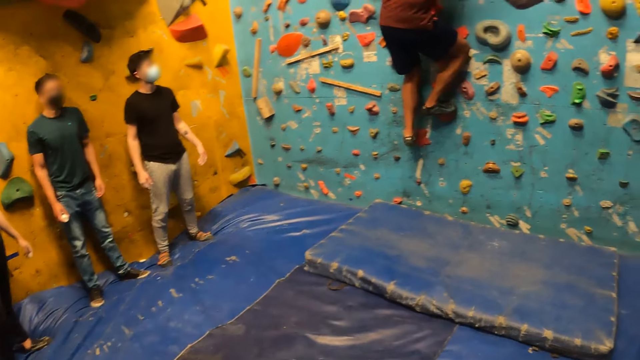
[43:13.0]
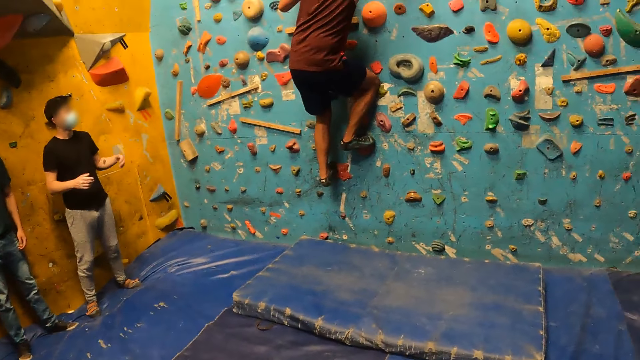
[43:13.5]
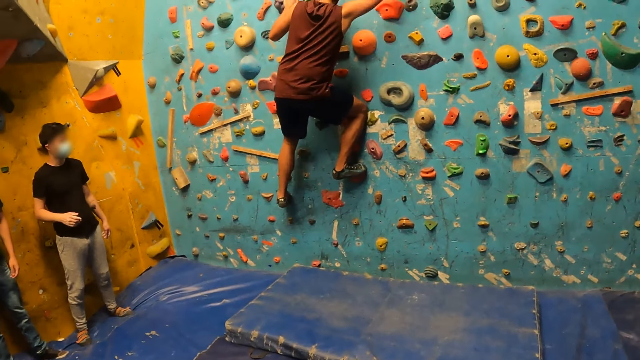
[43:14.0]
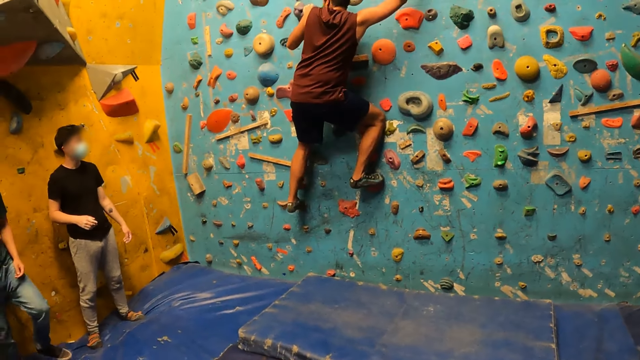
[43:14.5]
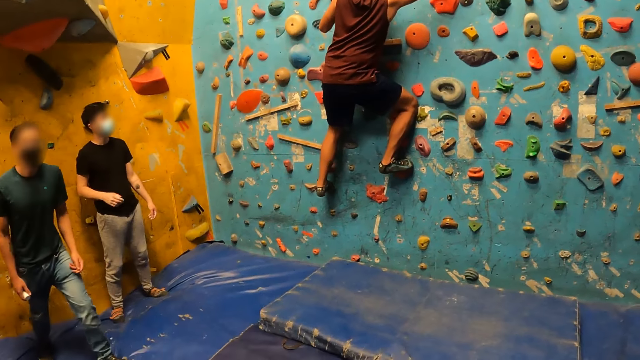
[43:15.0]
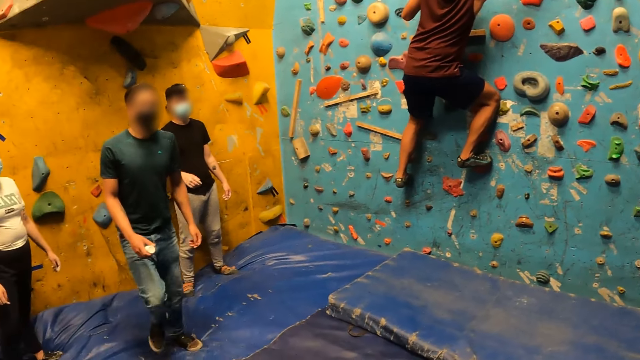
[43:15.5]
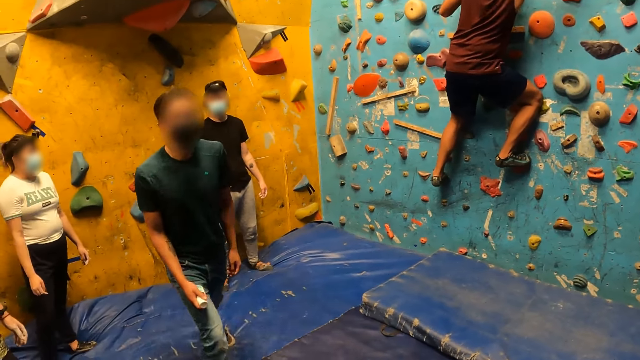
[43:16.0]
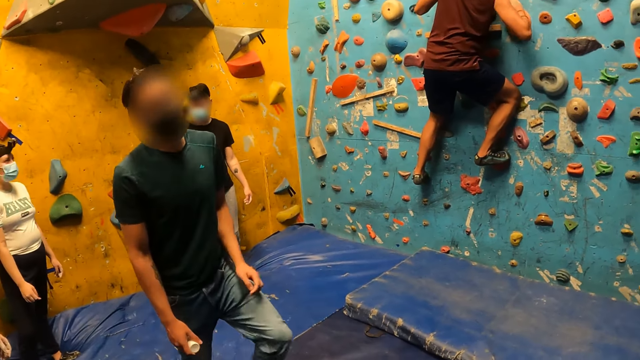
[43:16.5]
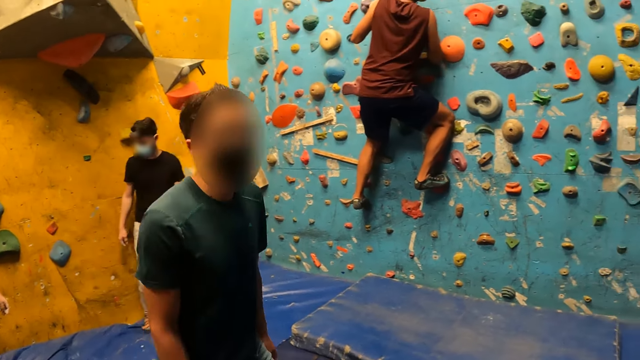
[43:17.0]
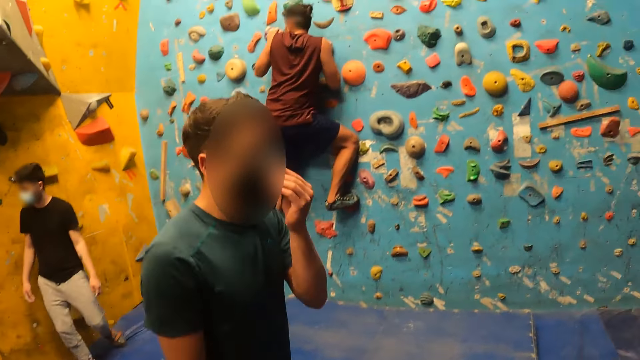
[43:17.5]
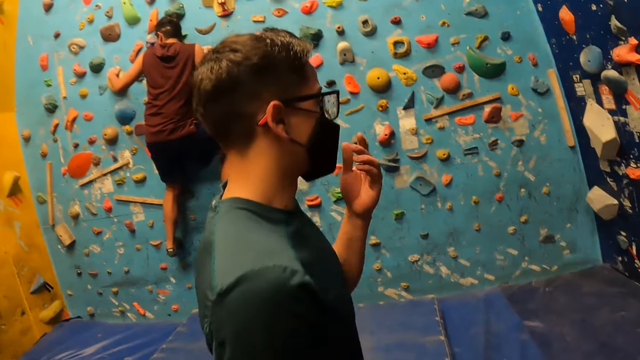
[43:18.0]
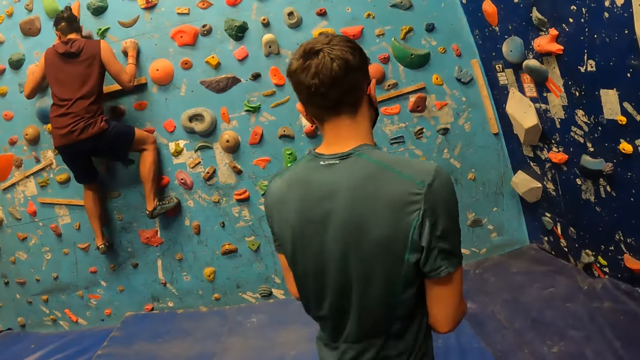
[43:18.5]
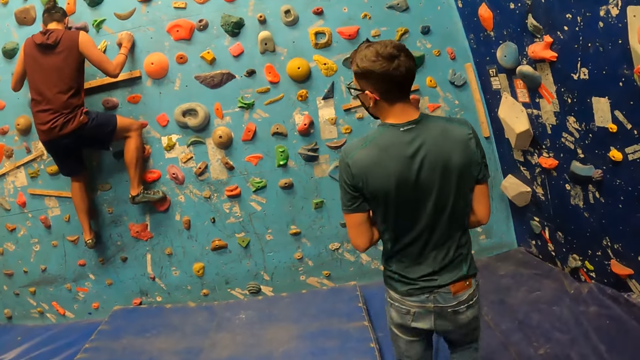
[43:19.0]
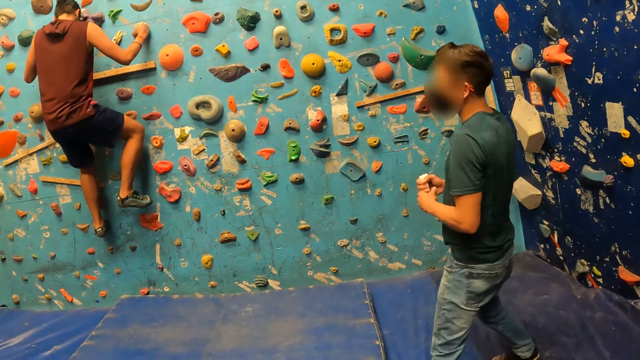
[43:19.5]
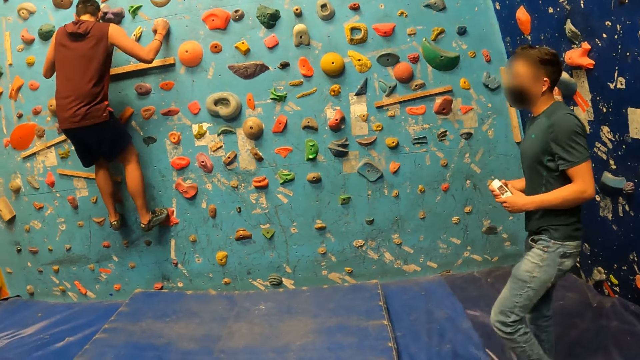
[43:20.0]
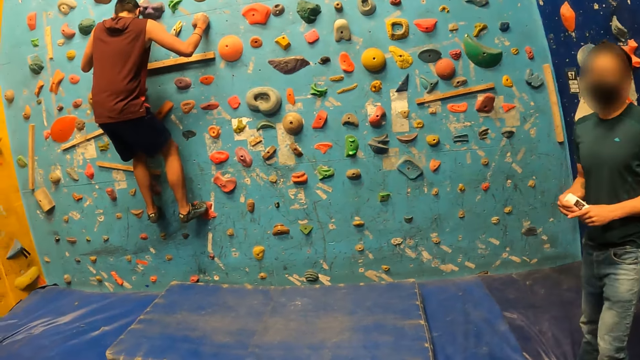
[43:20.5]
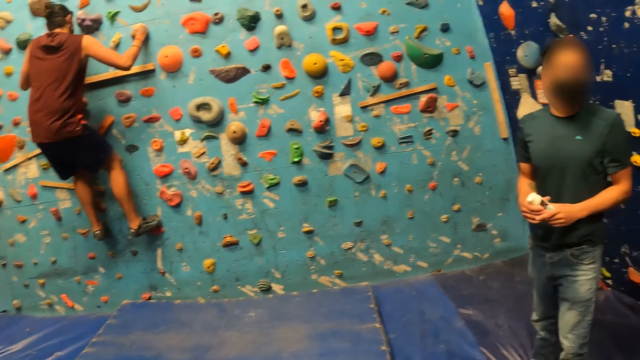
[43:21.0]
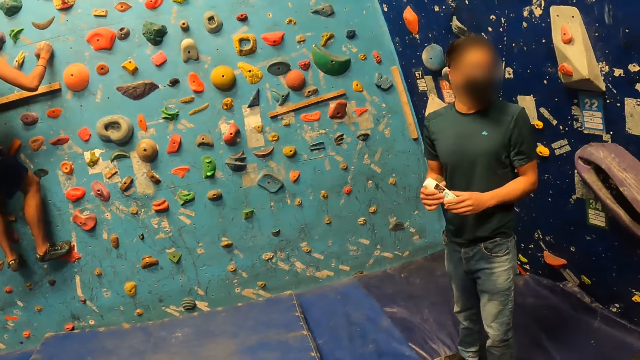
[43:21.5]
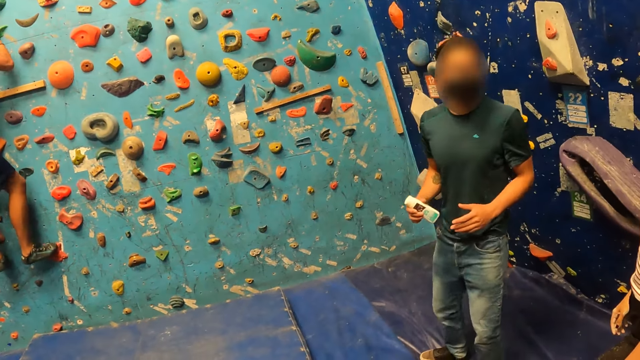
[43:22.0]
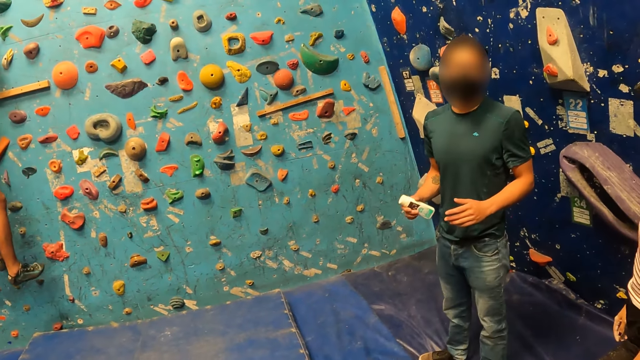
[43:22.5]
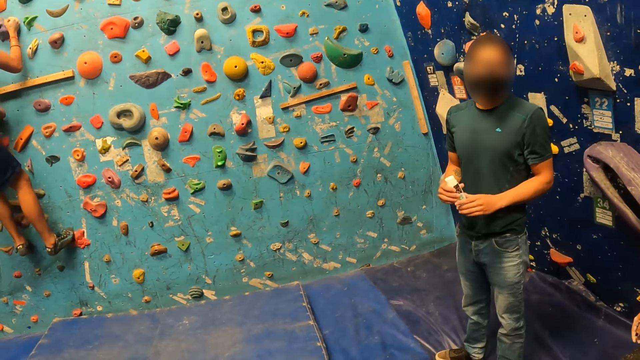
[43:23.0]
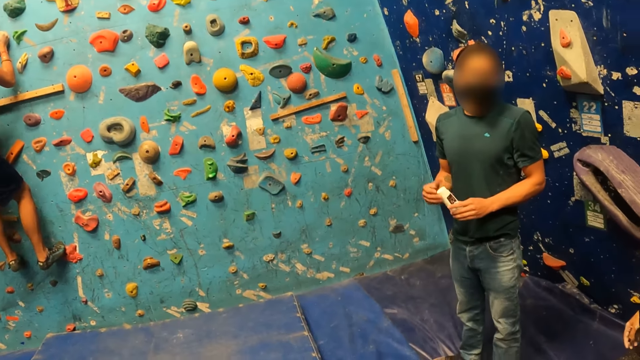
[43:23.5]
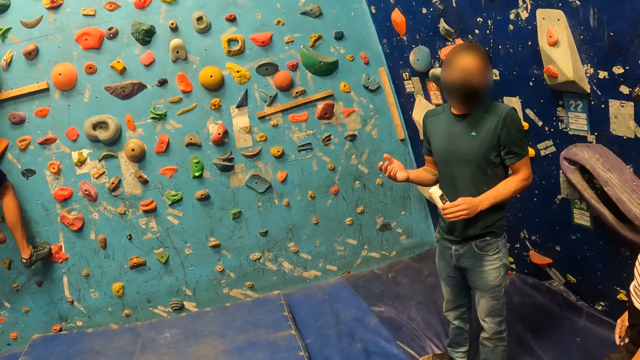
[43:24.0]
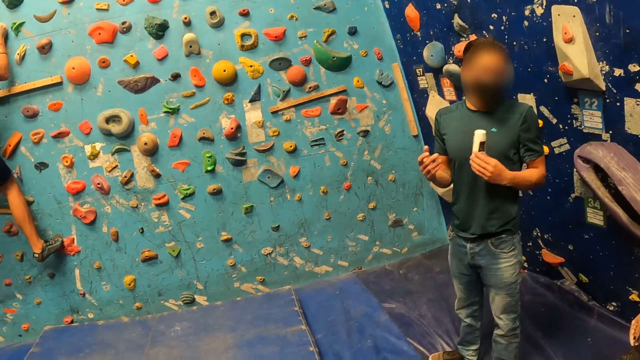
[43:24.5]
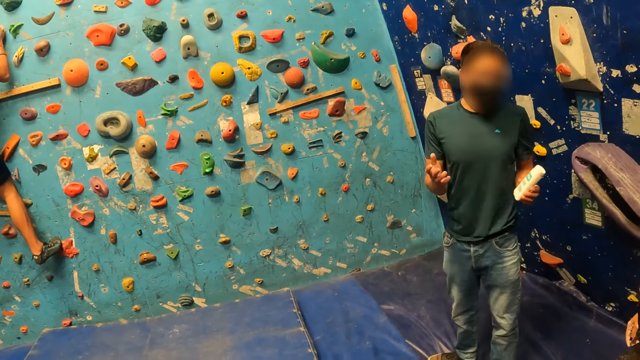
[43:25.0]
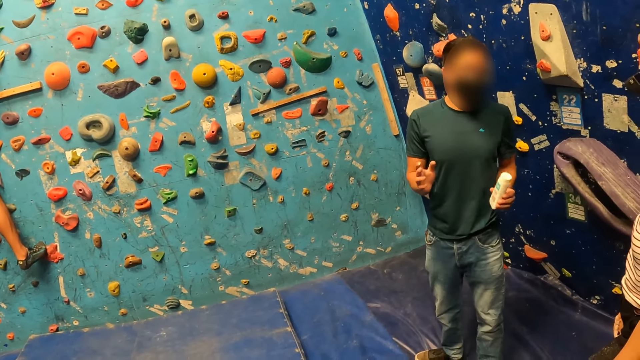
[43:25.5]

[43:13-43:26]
A man walks in the climbing room. The man walks to a bouldering wall. The man adjusts his mask with his left hand. The man holds the tube of cream with both hands. The man stands near a person and interacts with the person. The man converses with a group of people. The man holds the tube of cream with his right hand, holds the tube of cream with both hands and holds the tube of cream with his left hand.

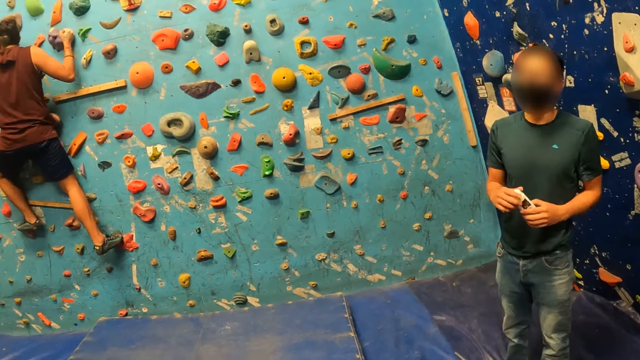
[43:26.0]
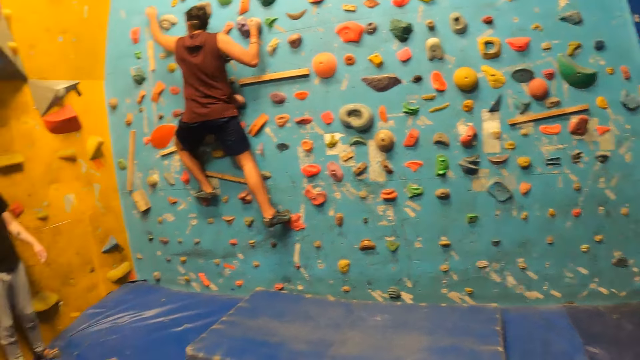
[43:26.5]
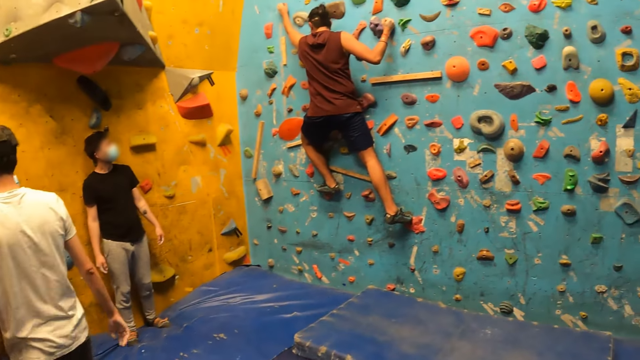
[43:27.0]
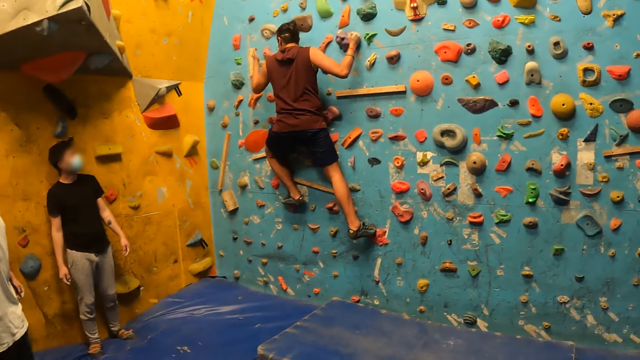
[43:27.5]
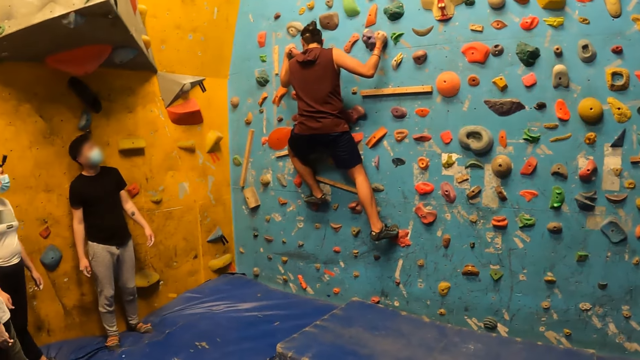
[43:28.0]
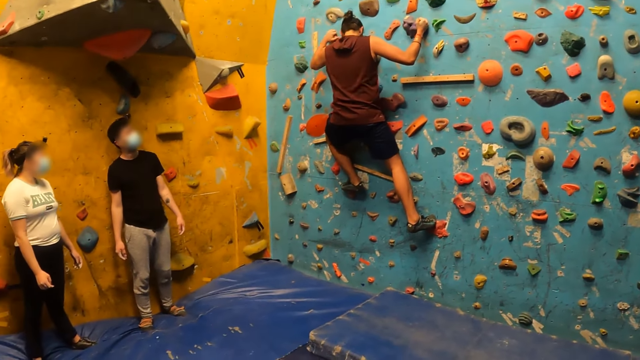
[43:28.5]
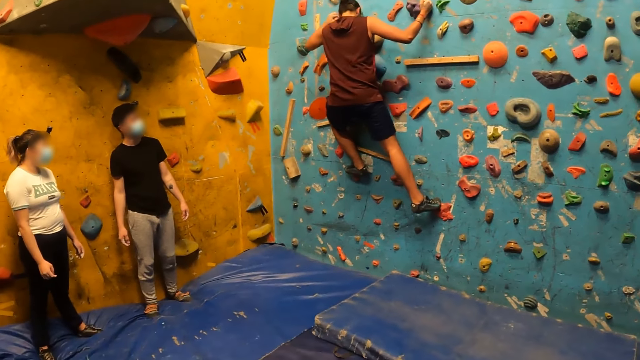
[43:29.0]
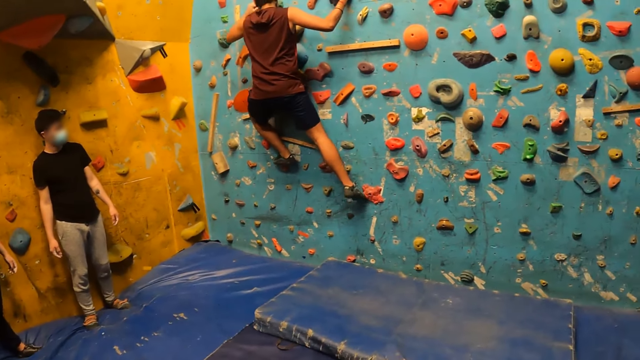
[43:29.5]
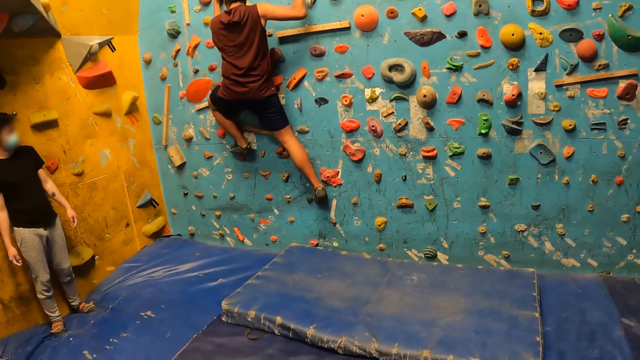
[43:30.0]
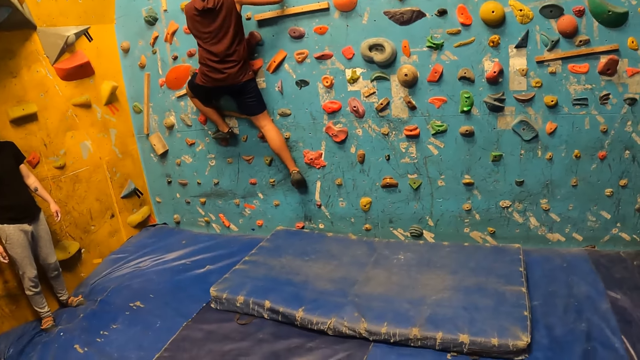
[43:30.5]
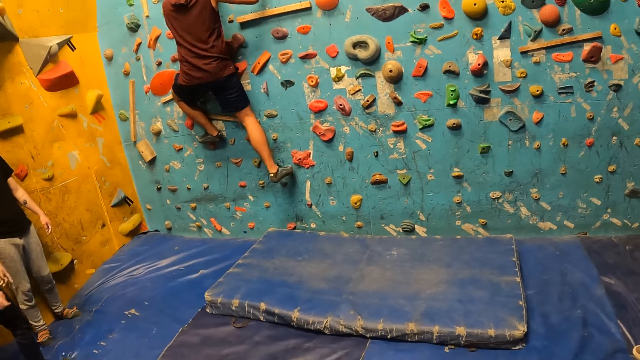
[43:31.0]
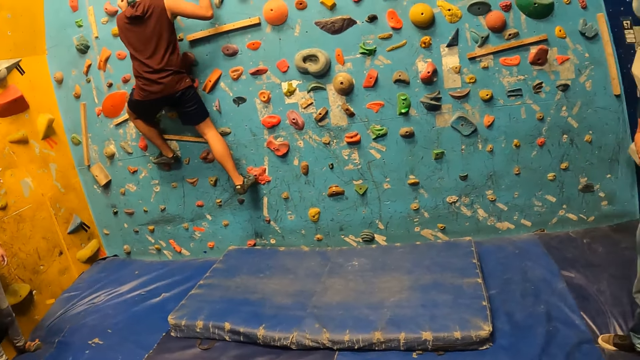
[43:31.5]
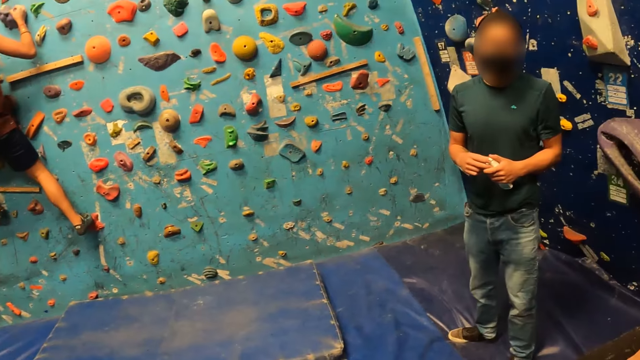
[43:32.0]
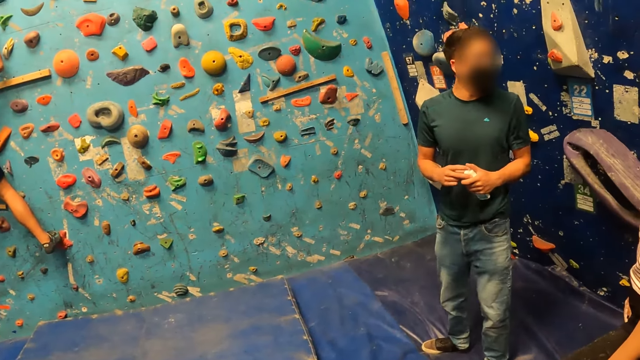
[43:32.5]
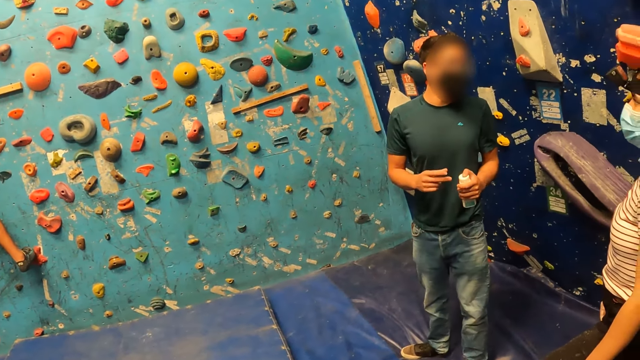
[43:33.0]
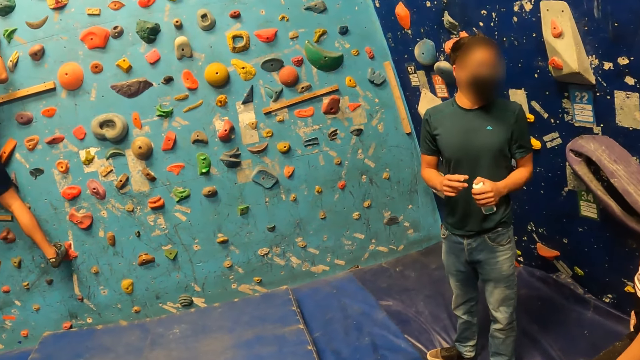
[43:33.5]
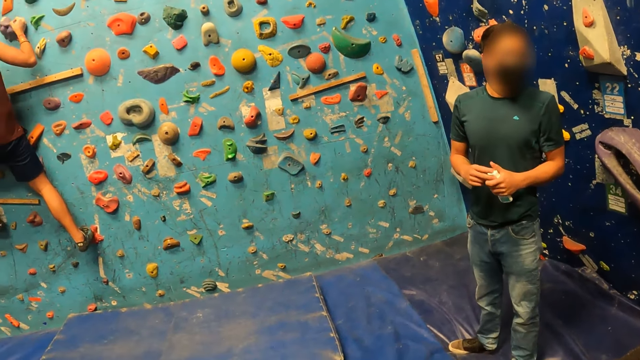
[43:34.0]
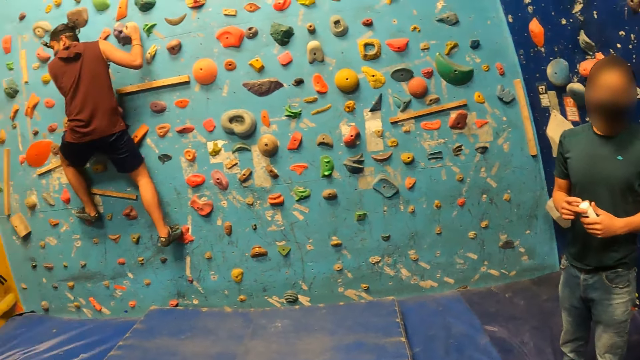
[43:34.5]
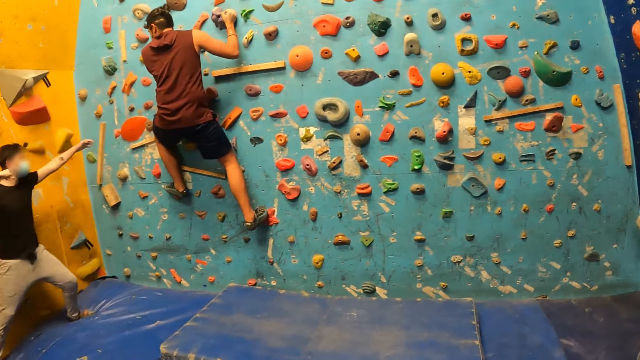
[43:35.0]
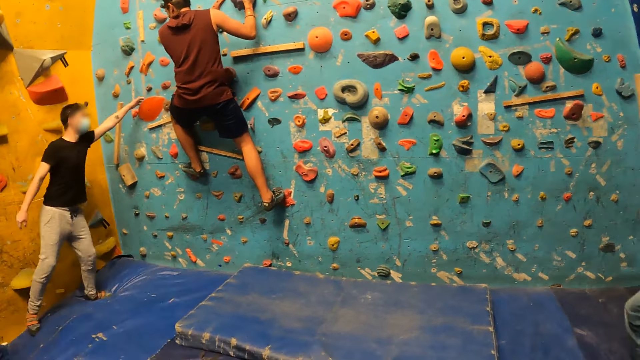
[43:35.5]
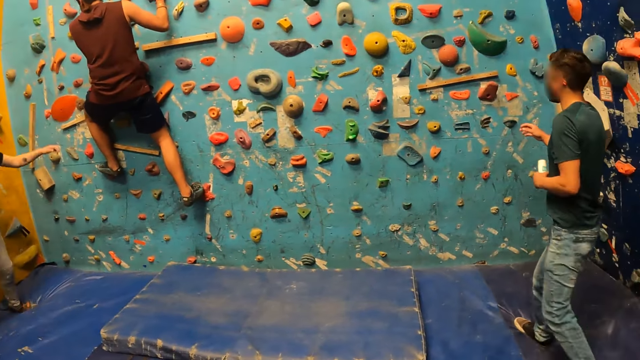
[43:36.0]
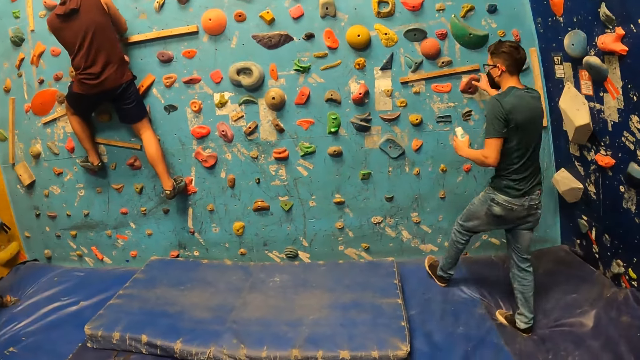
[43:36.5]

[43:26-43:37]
A man holds the tube of cream with both hands. Another man walks in the climbing room. A lady points at the climbing wall. The first man holds the tube of cream with his left hand and holds the tube of cream with both hands. A third man walks towards the climbing room, points at the climbing wall and touches a rock. The first man walks to a bouldering wall.
